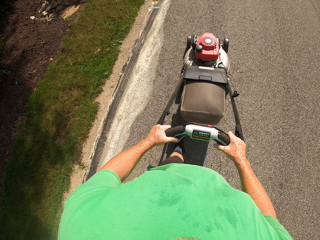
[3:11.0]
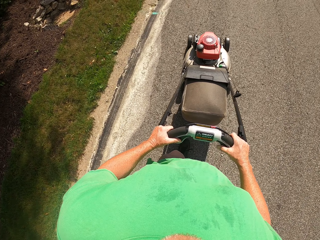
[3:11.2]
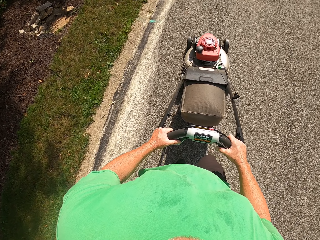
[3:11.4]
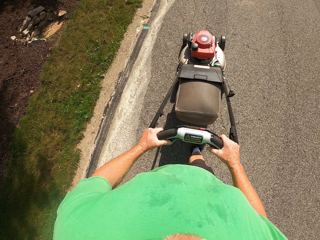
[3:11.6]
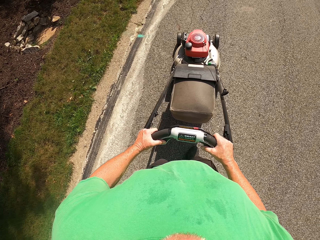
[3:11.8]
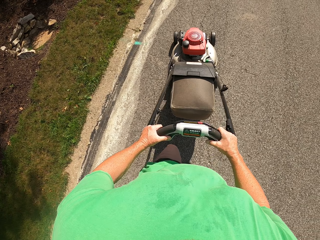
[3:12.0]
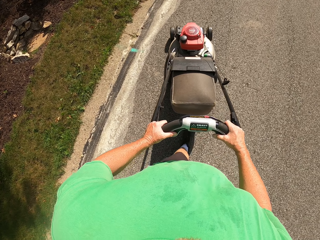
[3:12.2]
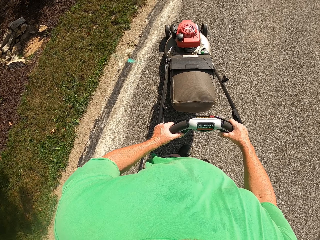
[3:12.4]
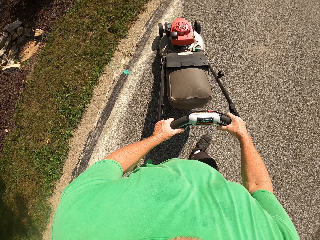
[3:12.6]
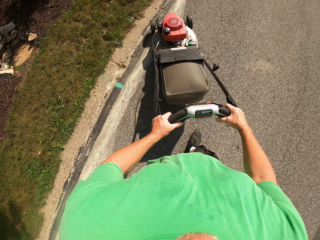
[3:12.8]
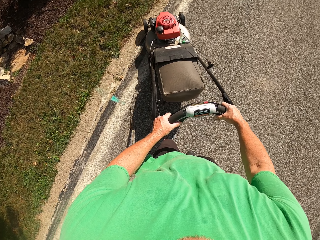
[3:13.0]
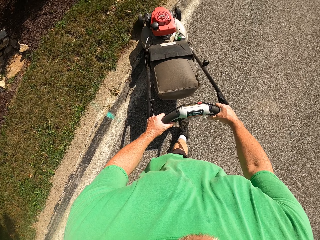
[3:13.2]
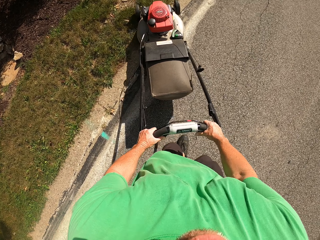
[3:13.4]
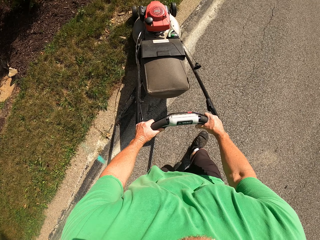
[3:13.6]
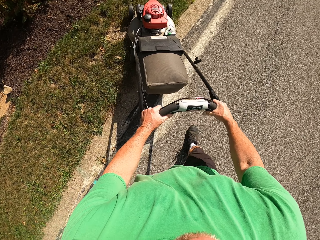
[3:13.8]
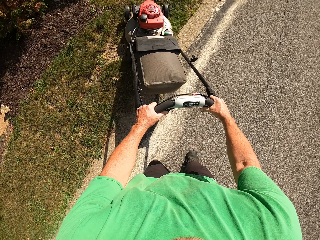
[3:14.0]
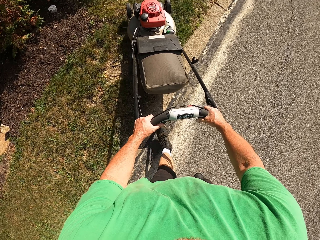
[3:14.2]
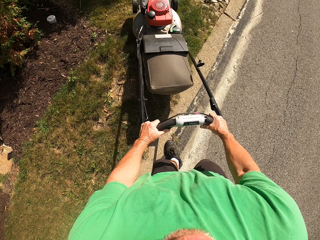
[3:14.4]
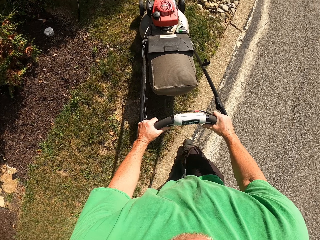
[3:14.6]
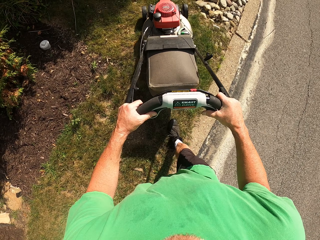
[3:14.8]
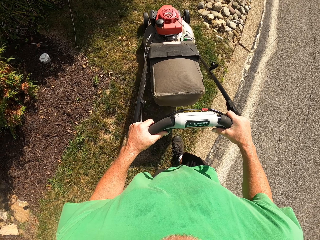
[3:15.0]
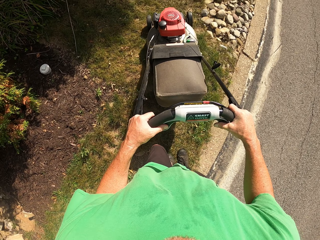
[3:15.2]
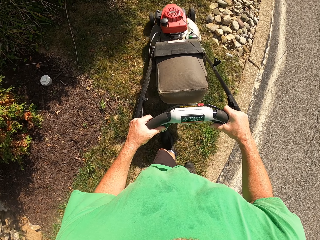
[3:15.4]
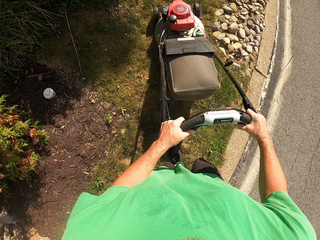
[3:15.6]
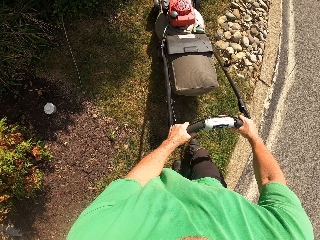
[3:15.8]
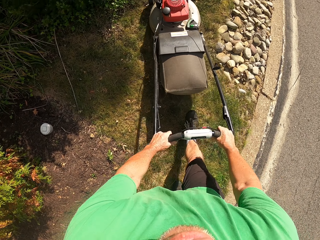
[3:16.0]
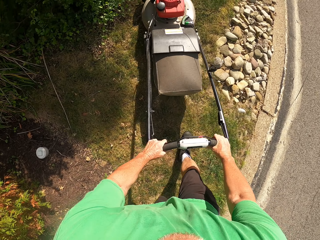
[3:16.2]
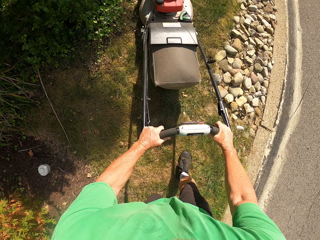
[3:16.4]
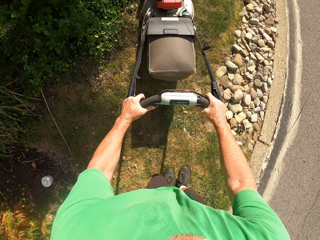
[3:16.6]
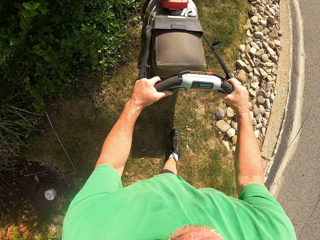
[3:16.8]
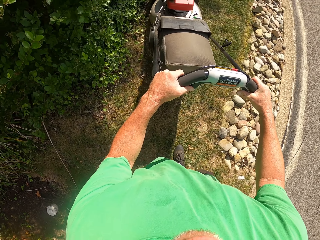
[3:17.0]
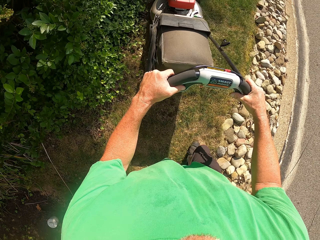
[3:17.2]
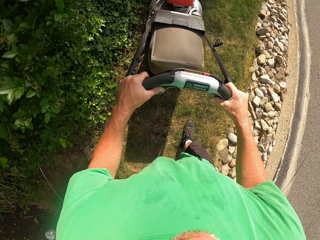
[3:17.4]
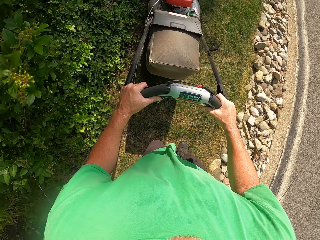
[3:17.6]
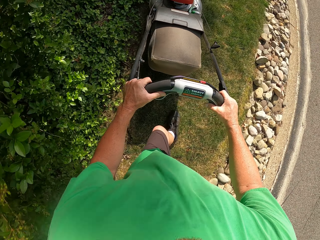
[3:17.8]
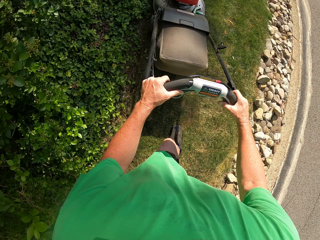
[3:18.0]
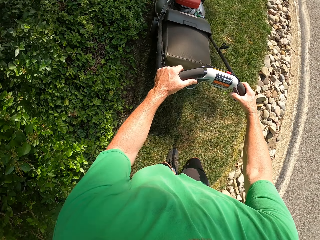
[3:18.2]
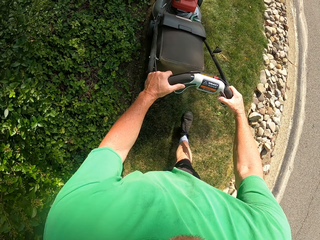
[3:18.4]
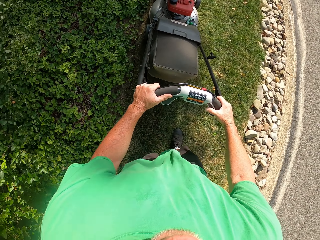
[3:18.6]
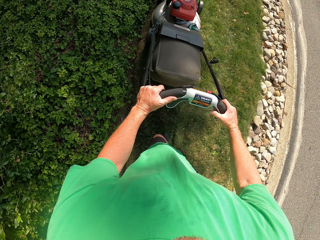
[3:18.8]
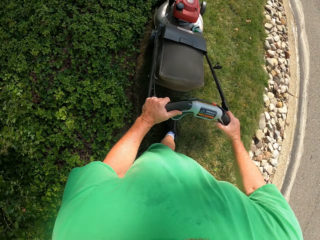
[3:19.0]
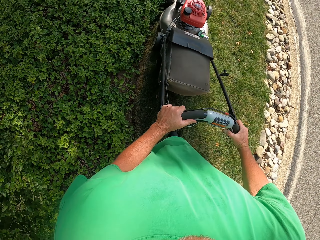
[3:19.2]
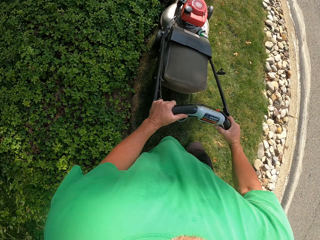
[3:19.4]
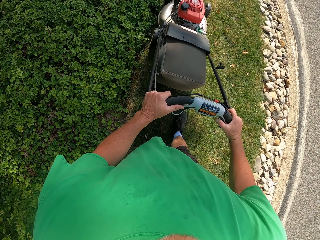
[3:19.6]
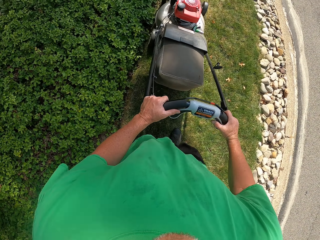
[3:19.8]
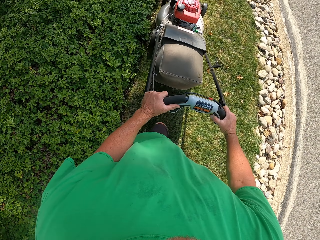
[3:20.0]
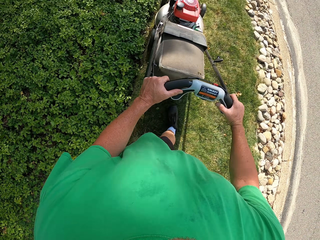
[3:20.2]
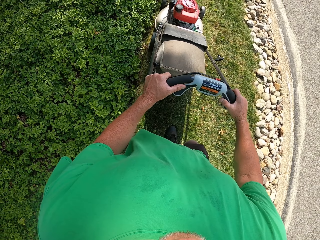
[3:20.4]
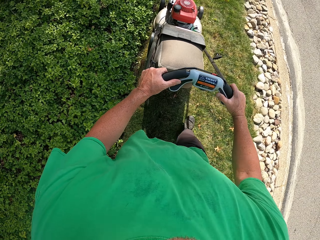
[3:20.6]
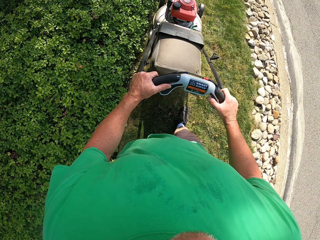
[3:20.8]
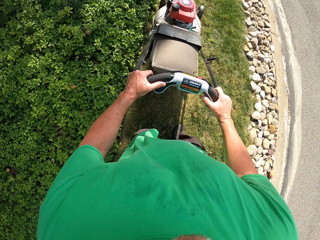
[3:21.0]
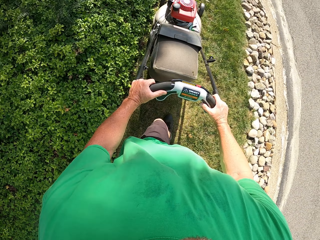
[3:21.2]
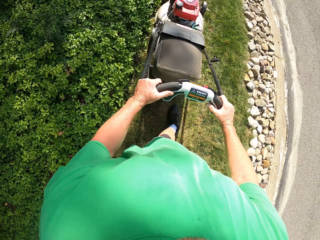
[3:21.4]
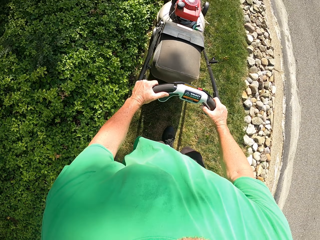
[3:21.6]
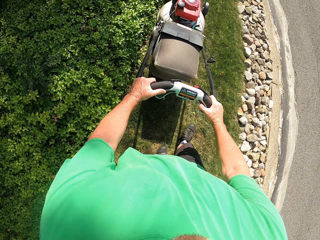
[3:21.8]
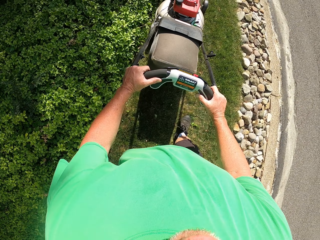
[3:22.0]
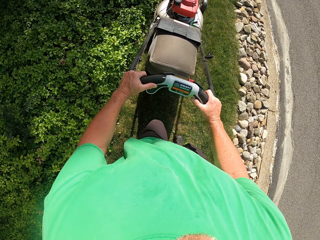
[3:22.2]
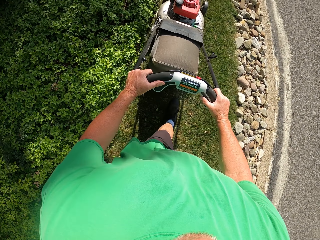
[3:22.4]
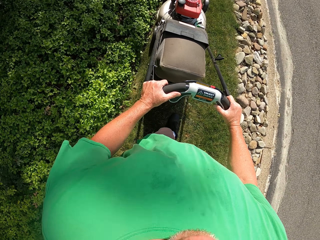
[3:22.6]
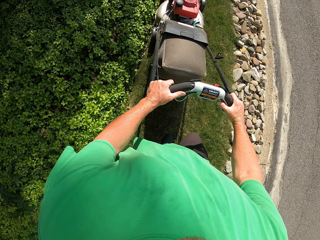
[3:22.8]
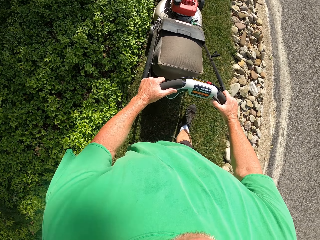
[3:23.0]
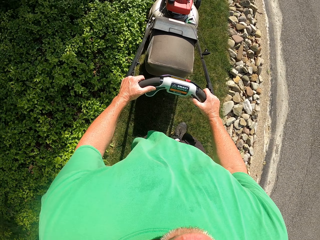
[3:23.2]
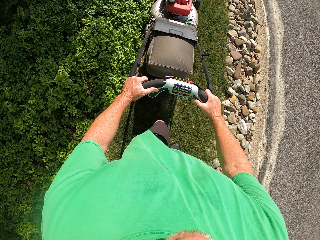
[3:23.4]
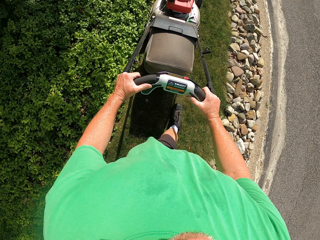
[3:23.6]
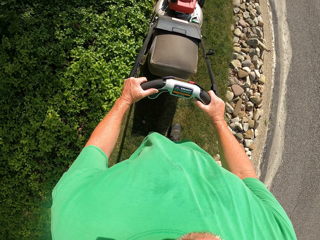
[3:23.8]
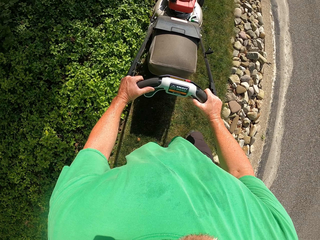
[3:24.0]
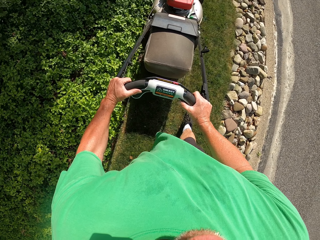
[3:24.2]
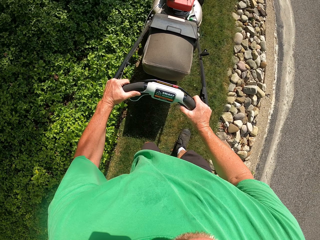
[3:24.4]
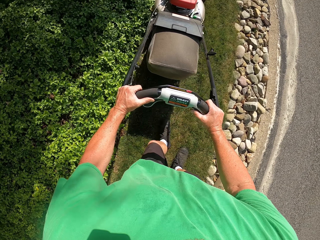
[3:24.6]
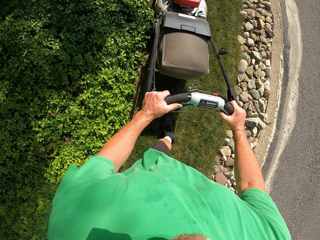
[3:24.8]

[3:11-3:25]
The camera wearer cuts the grass with the lawn mower. They cut the grass with the lawn mower.

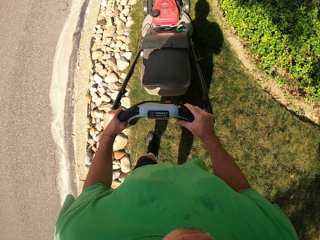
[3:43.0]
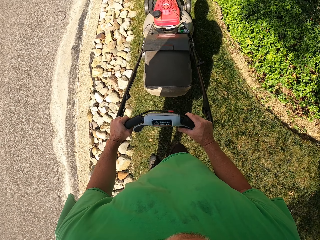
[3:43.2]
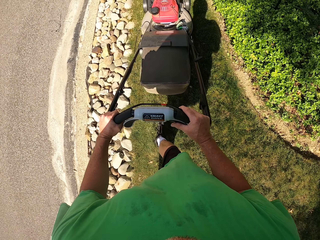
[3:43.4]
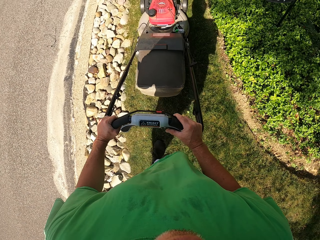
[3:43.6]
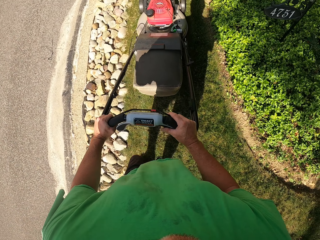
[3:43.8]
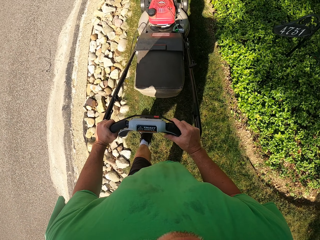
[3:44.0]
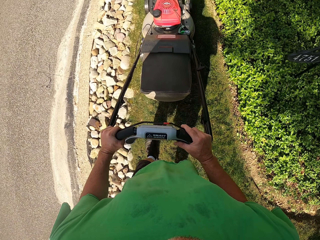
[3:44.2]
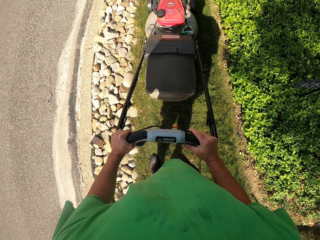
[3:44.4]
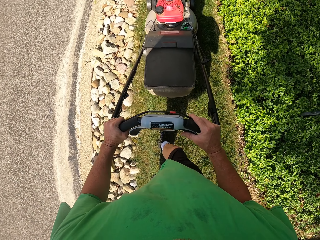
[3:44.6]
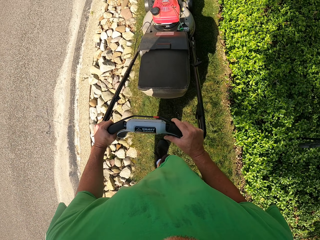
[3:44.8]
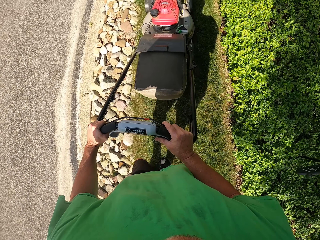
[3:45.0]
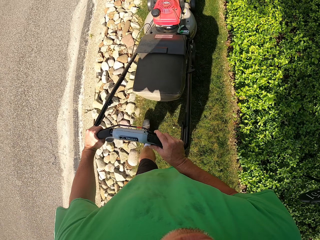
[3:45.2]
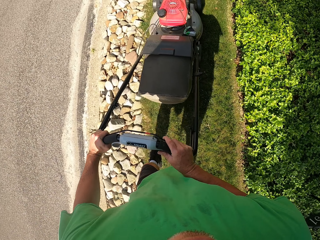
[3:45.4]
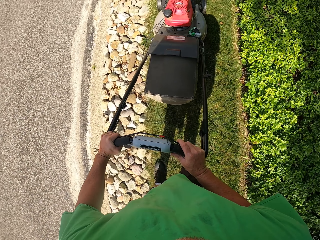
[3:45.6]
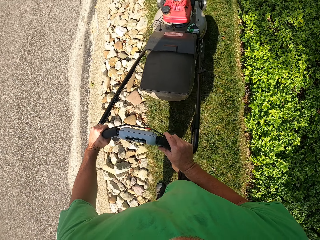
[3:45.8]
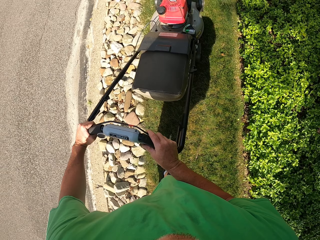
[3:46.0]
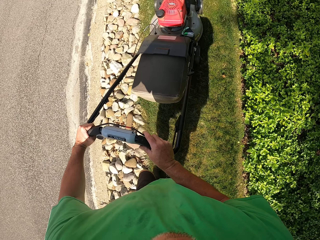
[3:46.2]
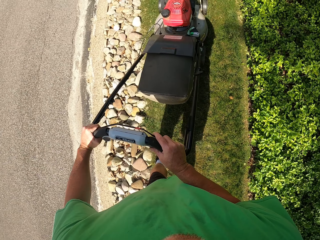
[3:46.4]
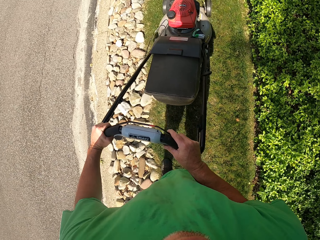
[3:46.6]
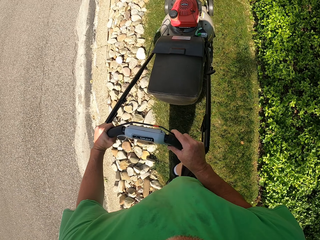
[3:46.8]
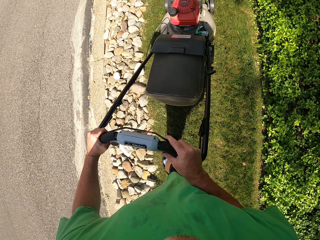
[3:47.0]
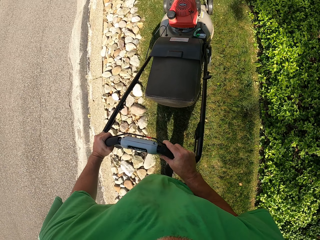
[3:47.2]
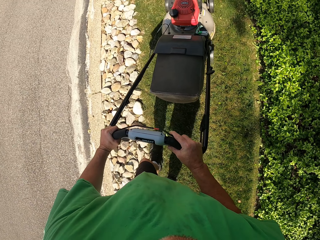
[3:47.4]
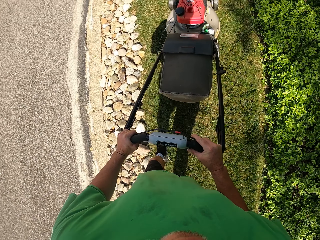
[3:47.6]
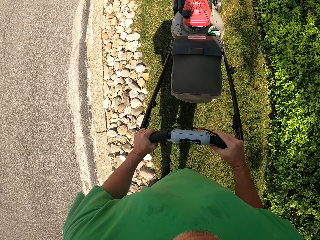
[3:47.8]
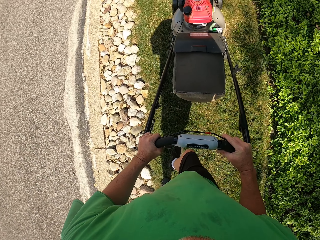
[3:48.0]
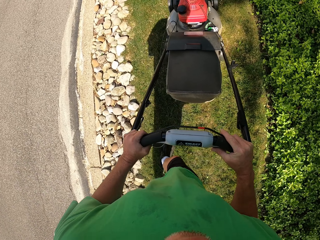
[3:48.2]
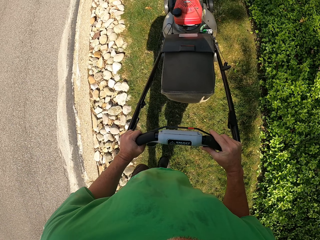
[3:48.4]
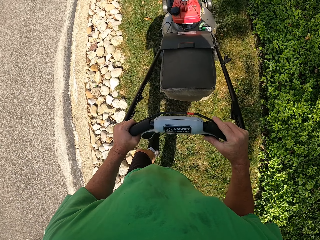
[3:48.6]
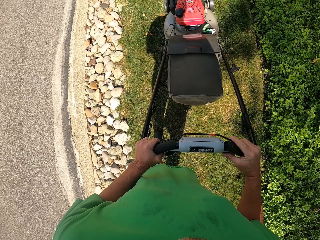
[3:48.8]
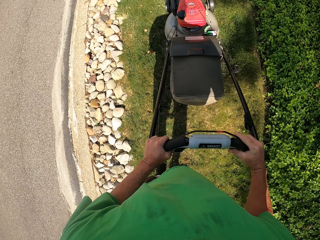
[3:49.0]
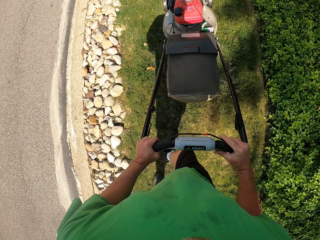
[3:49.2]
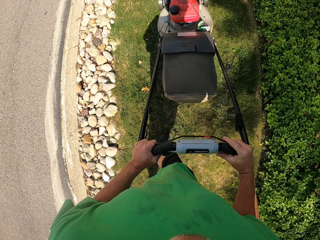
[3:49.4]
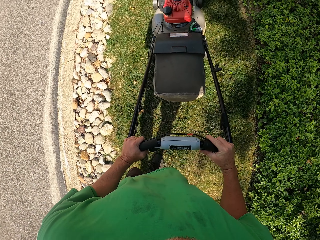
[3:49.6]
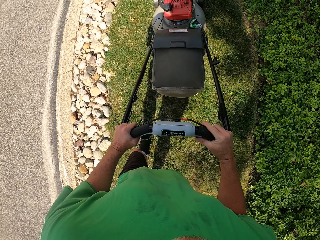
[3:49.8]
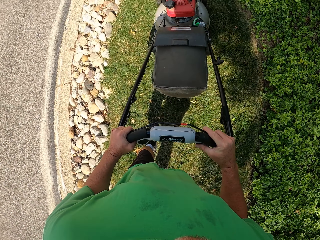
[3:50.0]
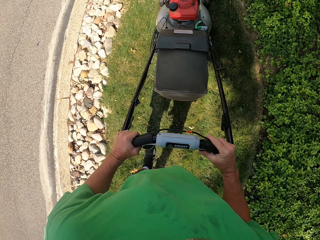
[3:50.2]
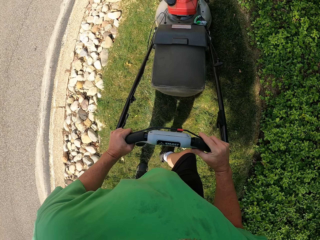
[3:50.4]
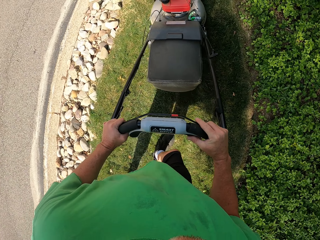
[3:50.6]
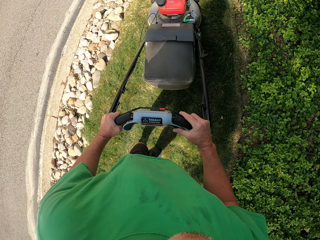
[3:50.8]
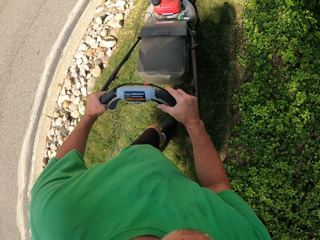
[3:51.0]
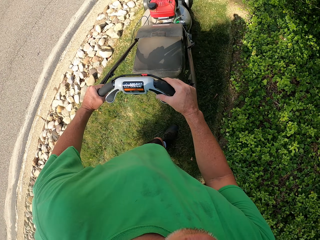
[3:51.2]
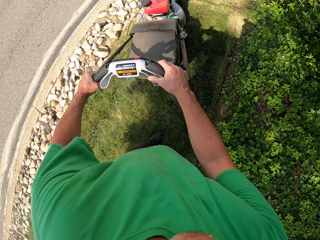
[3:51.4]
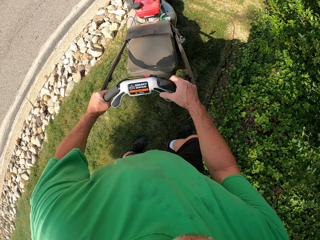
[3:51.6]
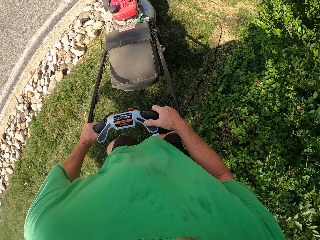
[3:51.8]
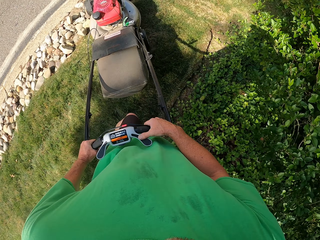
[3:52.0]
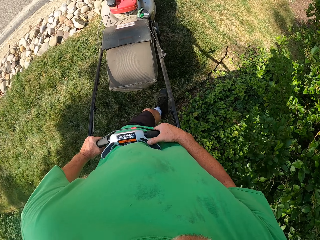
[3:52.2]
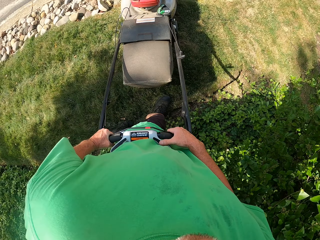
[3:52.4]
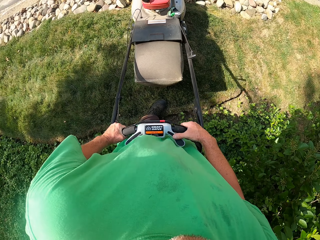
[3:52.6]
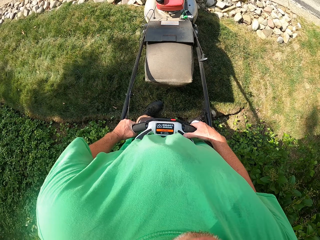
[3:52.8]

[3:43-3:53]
The camera wearer cuts the grass with a lawn mower.
